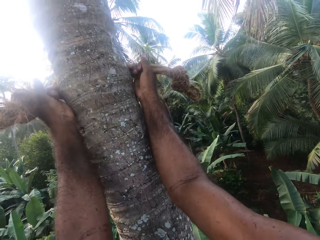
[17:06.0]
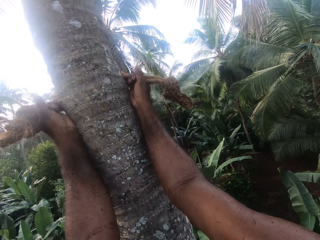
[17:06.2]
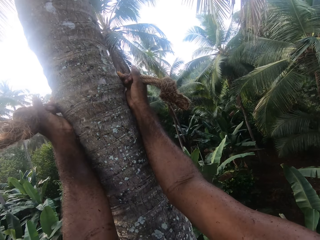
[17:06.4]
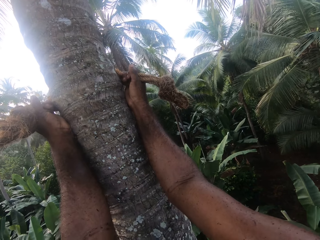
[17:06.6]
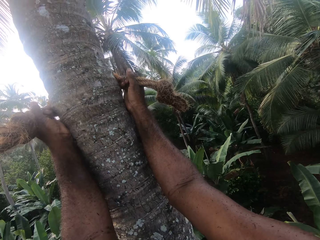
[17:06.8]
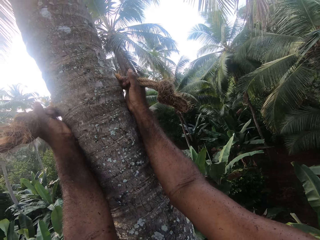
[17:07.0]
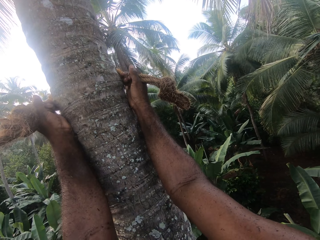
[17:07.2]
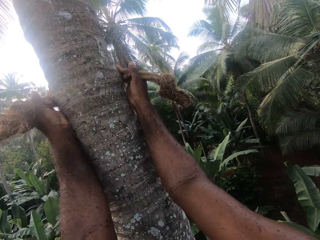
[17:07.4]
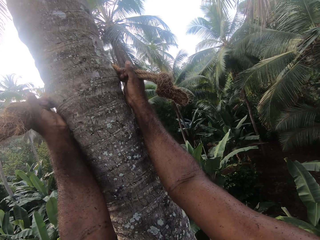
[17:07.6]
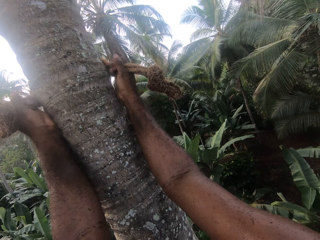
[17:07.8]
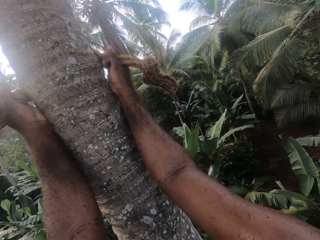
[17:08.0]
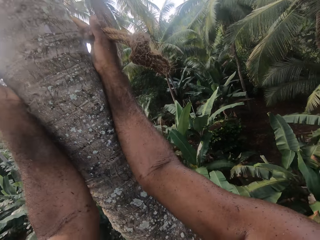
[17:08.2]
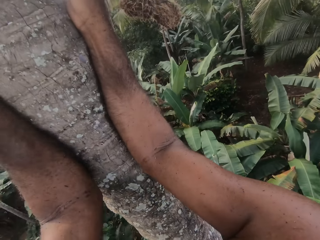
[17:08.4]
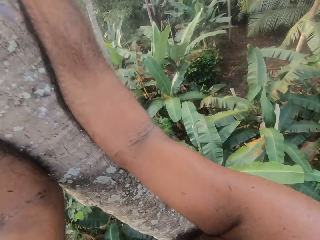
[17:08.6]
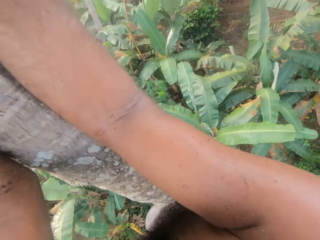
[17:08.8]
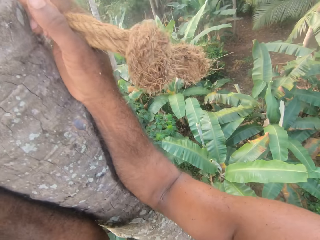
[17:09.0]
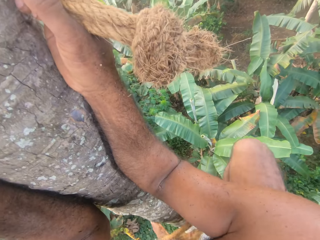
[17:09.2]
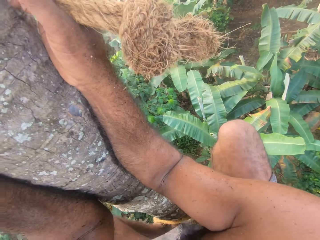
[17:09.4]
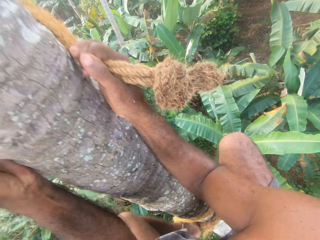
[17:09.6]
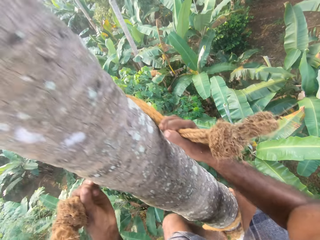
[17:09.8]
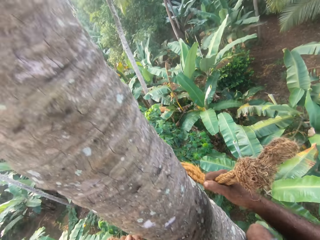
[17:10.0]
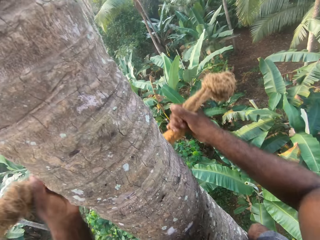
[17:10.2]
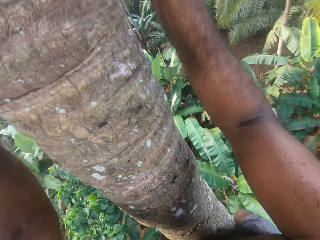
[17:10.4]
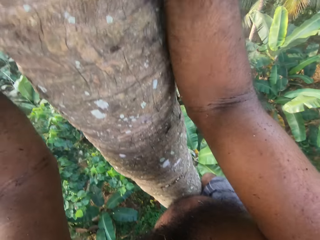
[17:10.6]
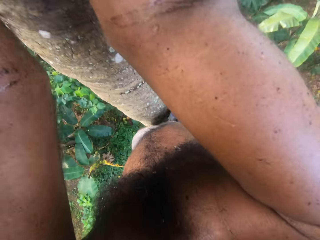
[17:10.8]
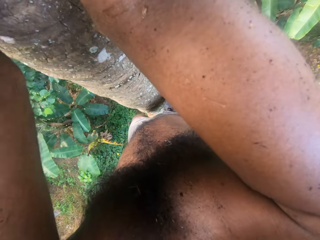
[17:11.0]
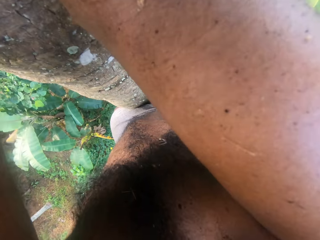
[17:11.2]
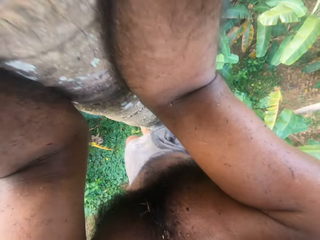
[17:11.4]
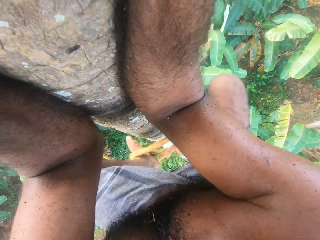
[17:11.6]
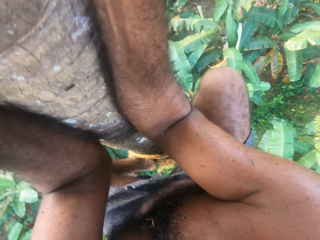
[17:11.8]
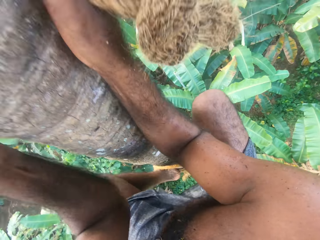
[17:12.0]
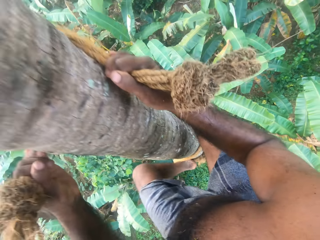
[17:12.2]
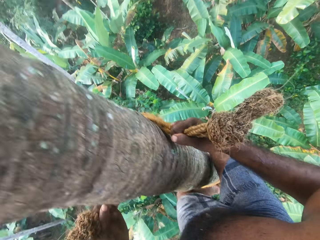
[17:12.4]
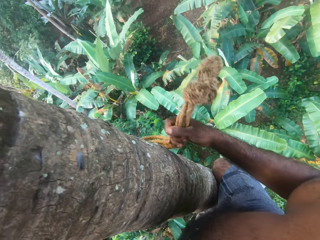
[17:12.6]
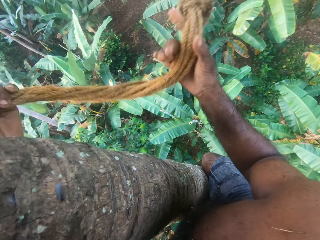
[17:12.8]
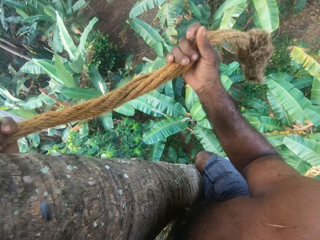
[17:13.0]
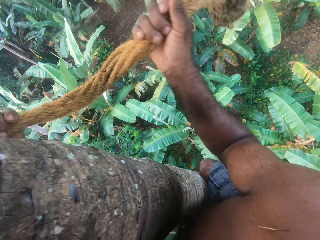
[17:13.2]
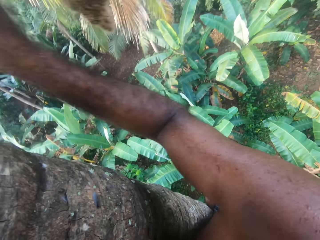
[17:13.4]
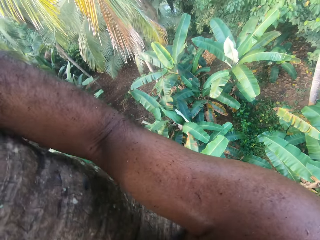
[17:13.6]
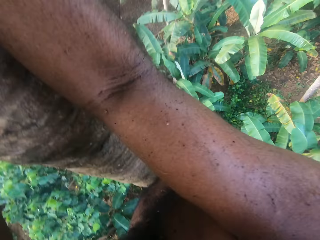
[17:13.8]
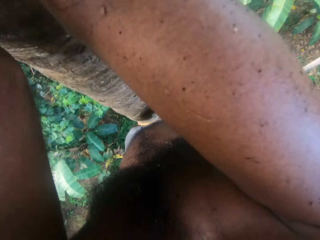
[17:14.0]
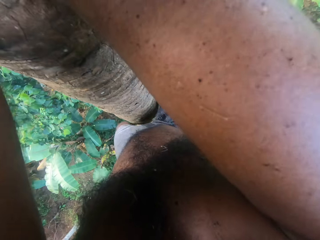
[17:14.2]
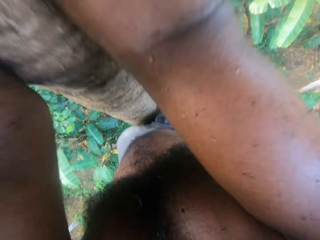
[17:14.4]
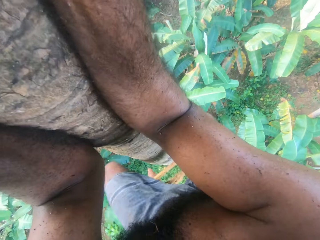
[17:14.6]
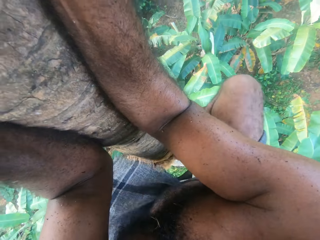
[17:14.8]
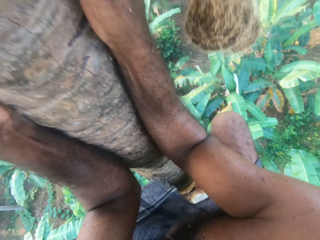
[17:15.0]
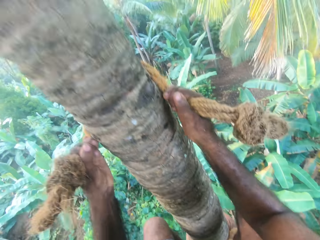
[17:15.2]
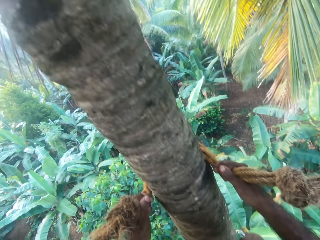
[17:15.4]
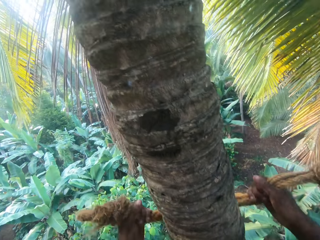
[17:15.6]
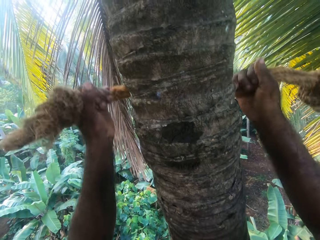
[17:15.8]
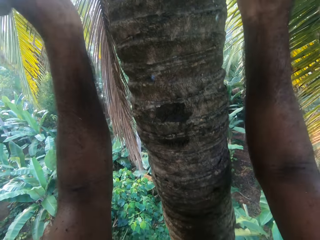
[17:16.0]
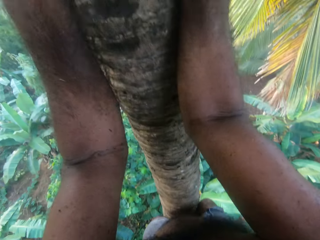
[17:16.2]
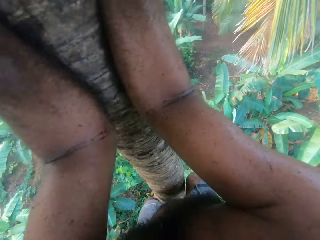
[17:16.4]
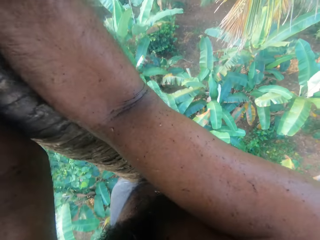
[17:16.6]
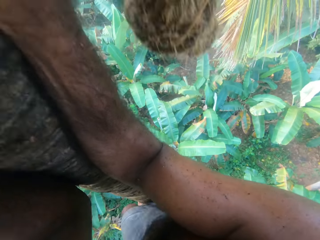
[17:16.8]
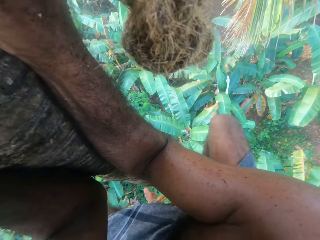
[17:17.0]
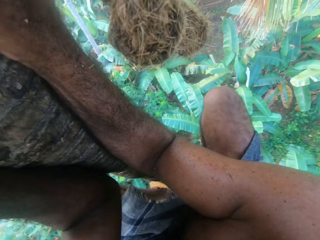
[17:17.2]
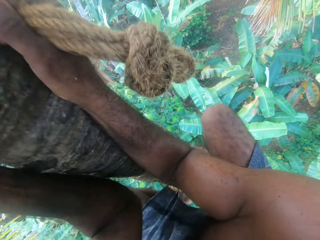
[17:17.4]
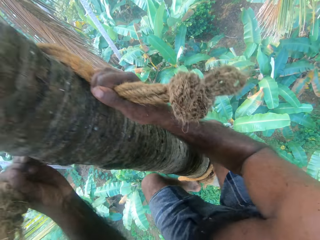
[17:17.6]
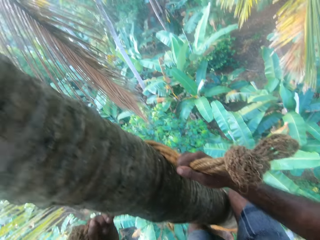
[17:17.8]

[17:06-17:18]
The camera wearer stops. They climb up the tree.

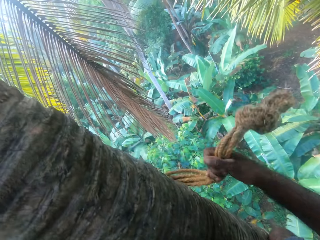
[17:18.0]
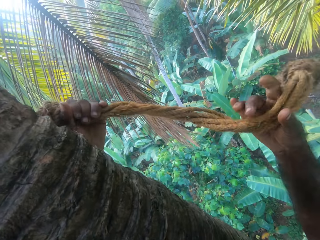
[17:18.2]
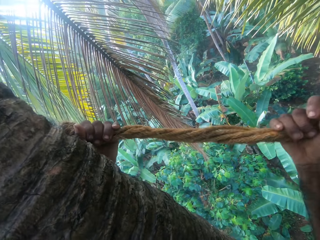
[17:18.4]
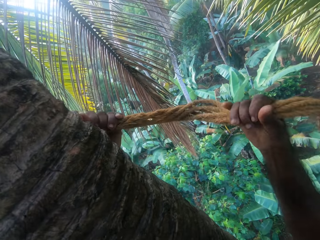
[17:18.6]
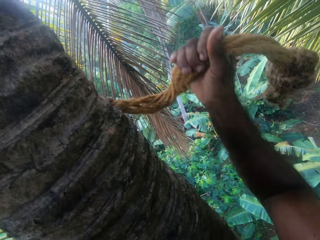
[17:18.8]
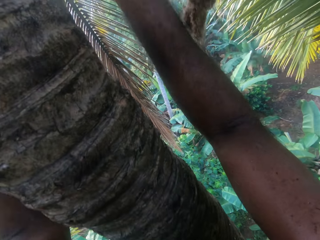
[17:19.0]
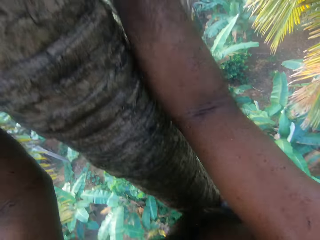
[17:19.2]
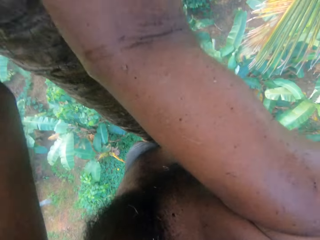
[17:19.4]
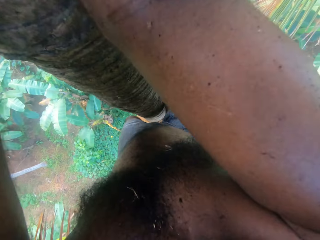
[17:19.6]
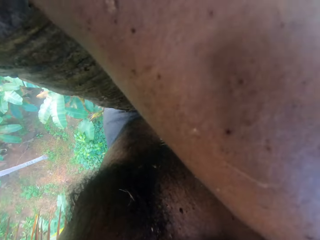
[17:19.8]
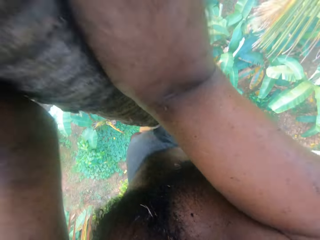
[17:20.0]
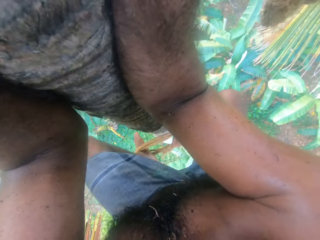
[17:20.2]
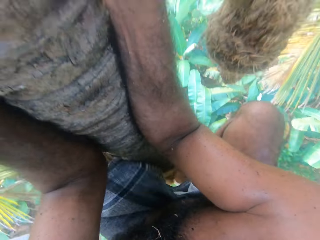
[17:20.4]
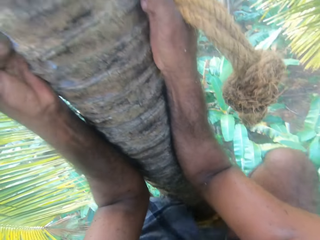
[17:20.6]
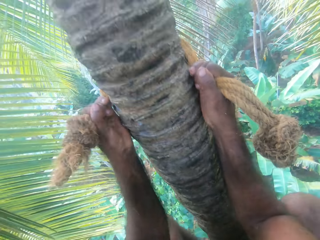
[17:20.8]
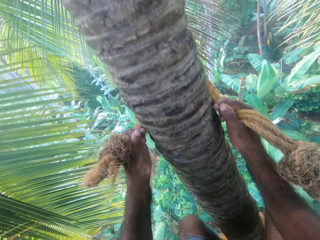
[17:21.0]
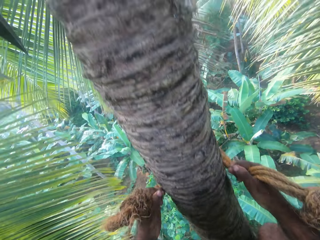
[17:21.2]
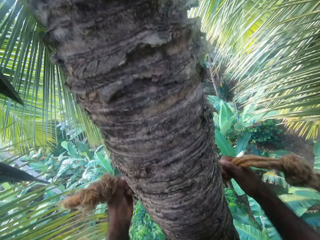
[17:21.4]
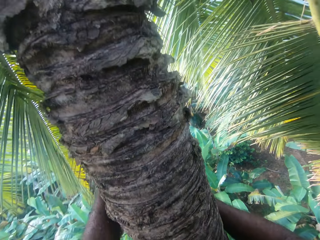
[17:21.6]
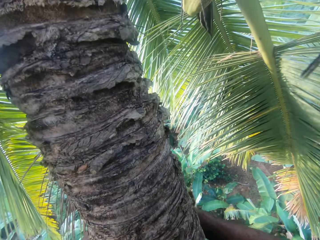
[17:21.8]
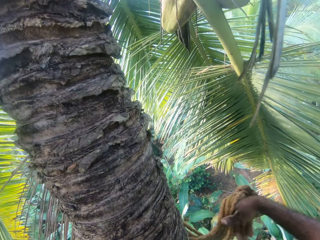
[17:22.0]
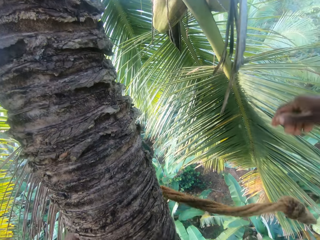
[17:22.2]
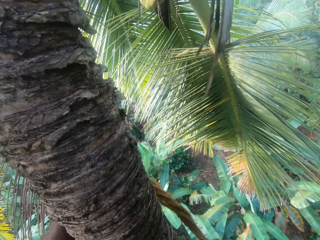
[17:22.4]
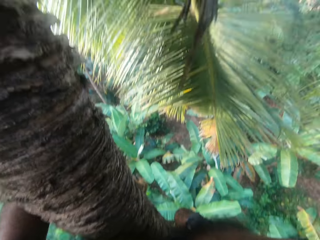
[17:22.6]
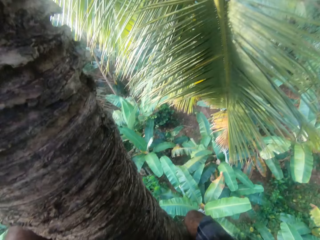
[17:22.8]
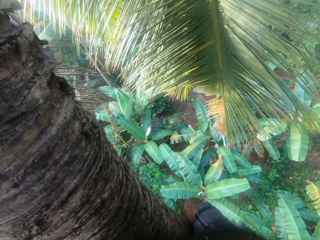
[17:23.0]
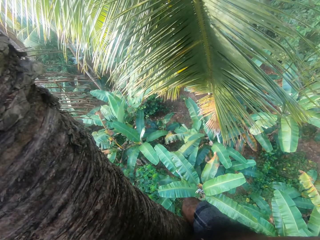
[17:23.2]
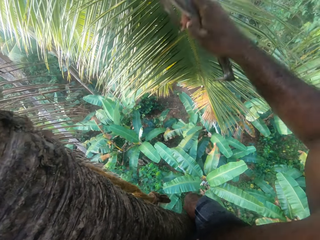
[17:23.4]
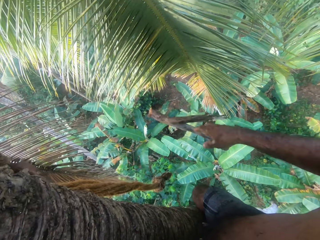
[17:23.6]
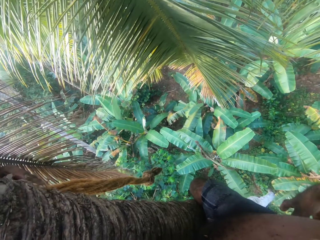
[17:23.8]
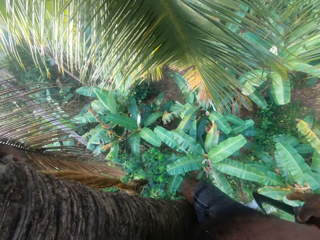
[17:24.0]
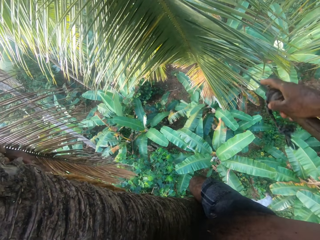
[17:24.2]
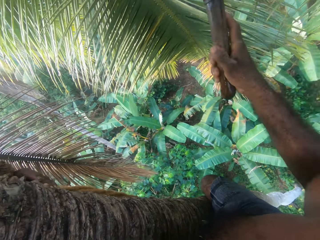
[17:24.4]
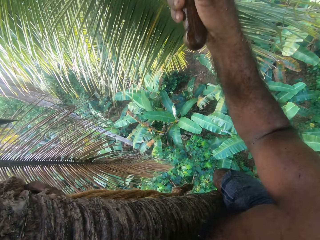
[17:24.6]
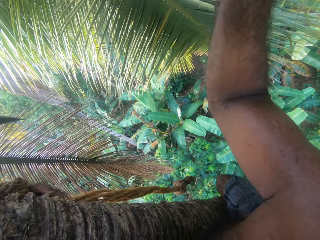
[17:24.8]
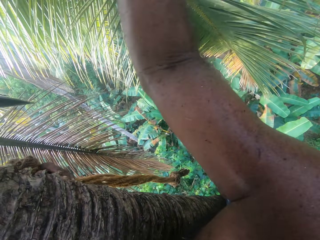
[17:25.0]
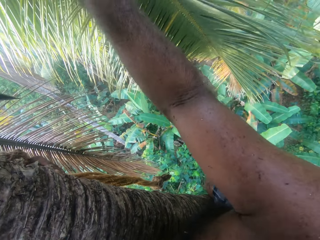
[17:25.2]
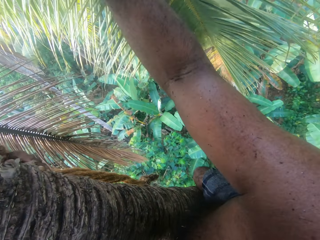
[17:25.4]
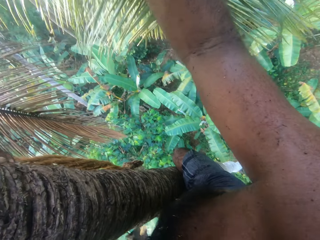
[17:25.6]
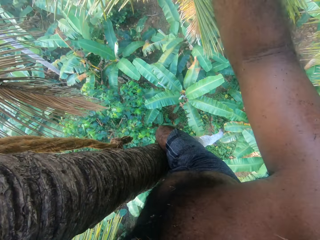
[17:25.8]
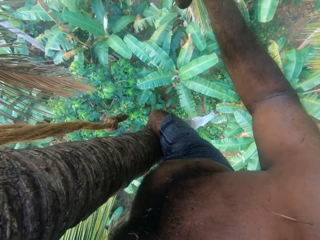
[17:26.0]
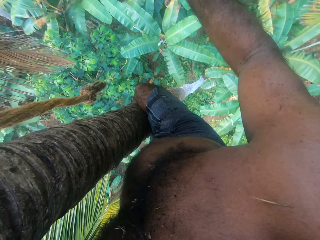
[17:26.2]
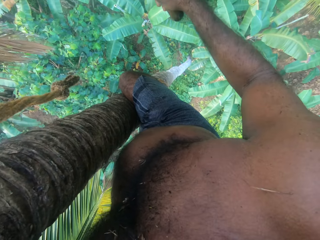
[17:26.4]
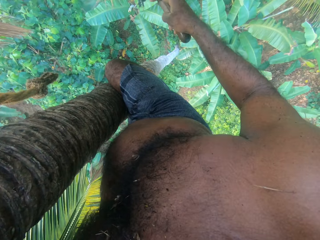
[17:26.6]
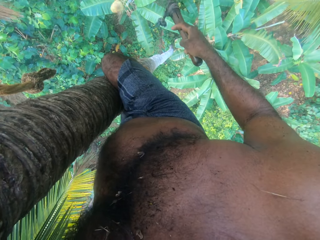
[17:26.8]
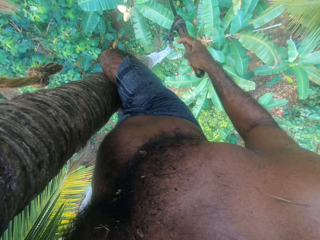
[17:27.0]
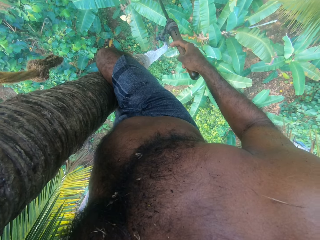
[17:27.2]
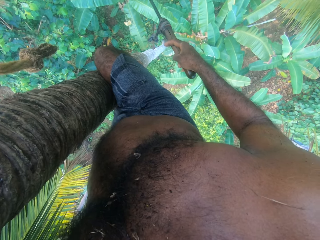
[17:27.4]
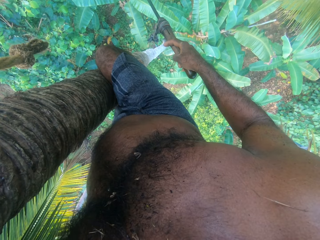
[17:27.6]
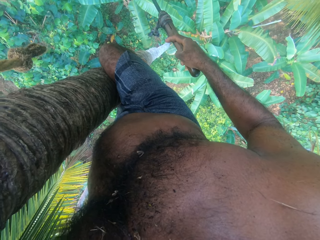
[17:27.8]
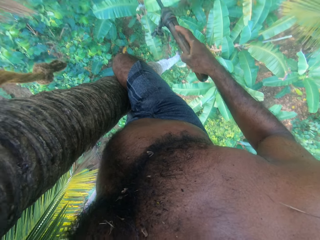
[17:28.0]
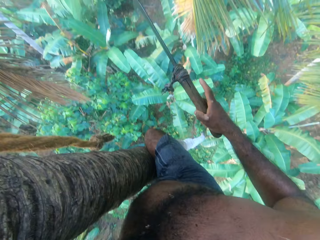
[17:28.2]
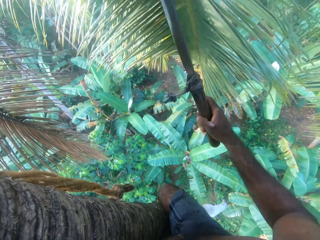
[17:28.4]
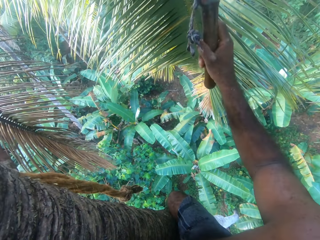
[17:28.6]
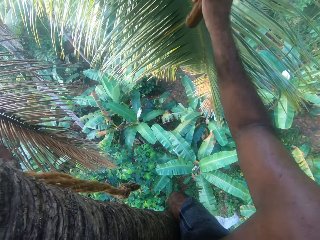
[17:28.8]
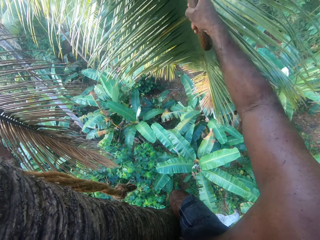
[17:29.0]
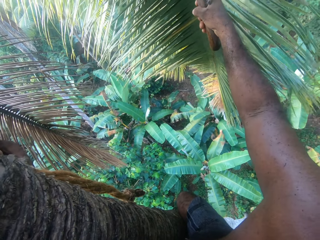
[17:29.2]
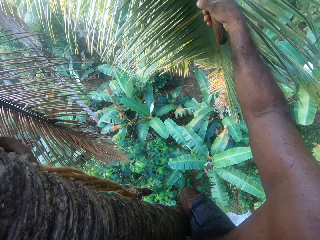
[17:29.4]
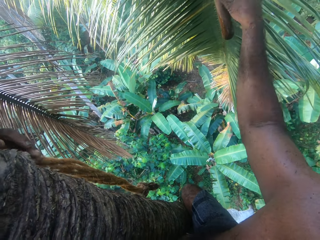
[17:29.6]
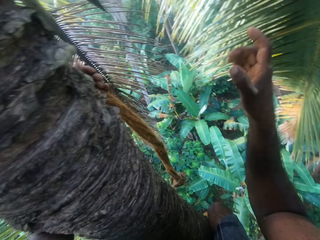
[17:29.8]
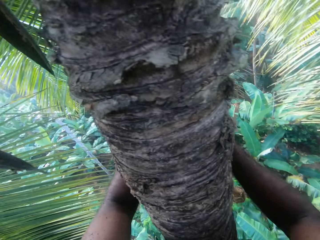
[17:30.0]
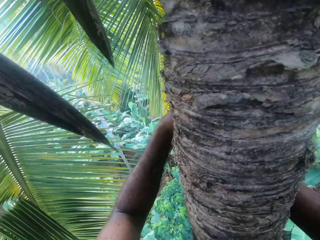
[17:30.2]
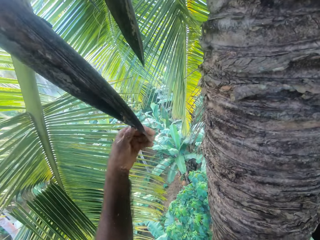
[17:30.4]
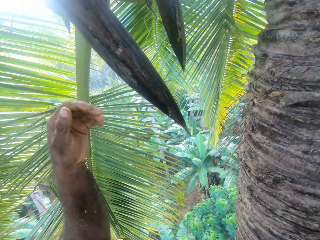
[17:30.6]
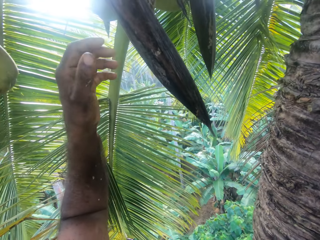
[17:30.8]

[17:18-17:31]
The camera wearer cuts the dry branch on the tree with a knife. They pick the harvesting blade. They cut the coconuts. They hook the blade on the branch.
